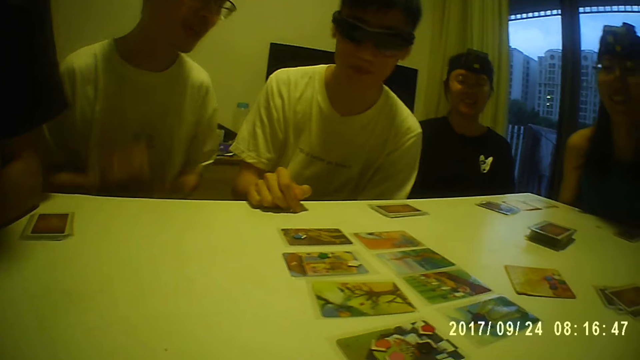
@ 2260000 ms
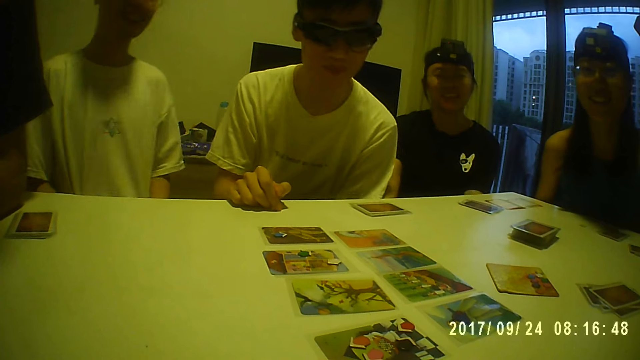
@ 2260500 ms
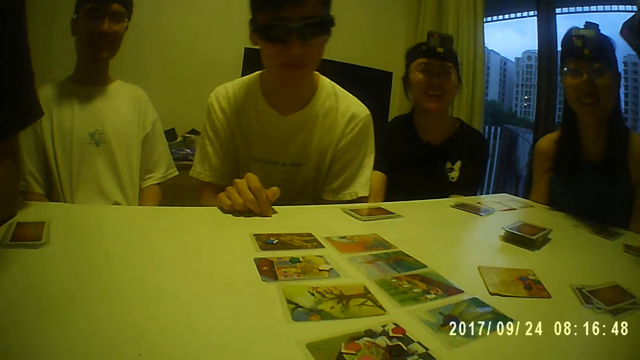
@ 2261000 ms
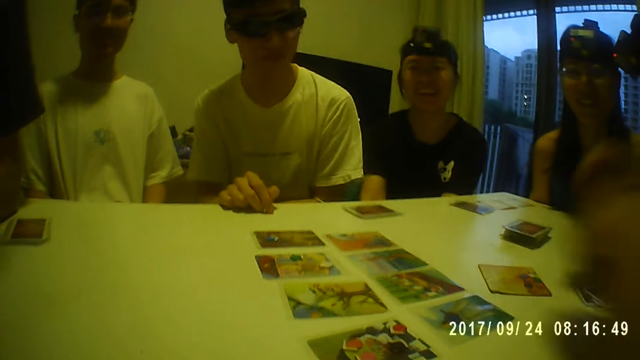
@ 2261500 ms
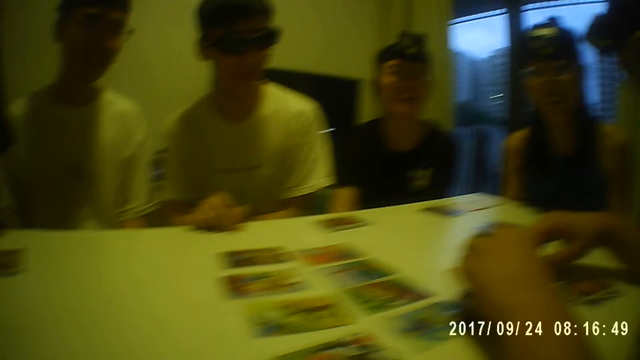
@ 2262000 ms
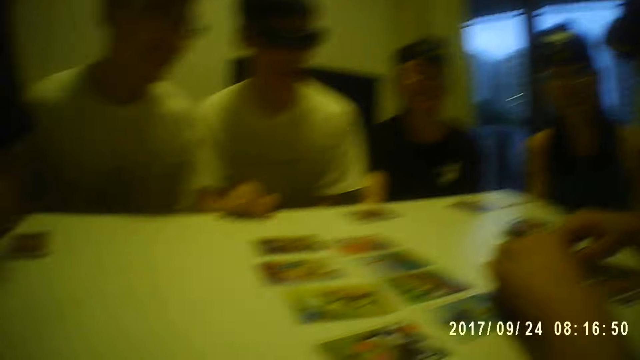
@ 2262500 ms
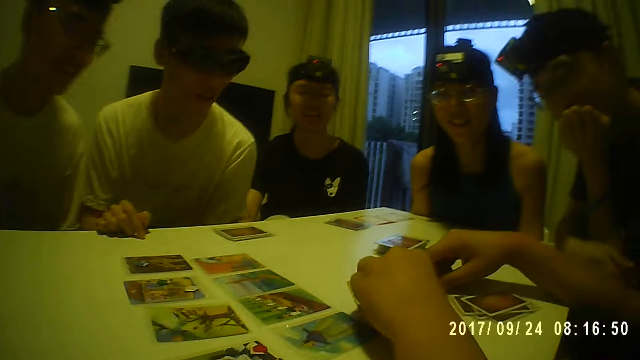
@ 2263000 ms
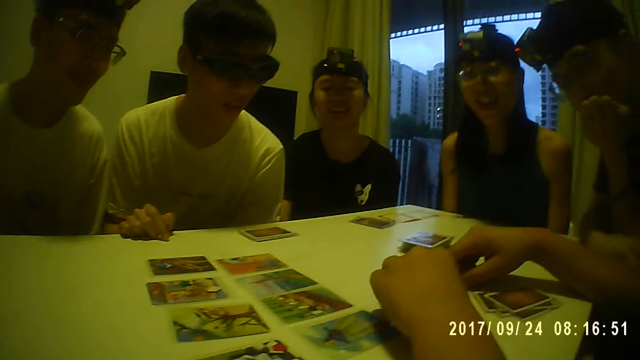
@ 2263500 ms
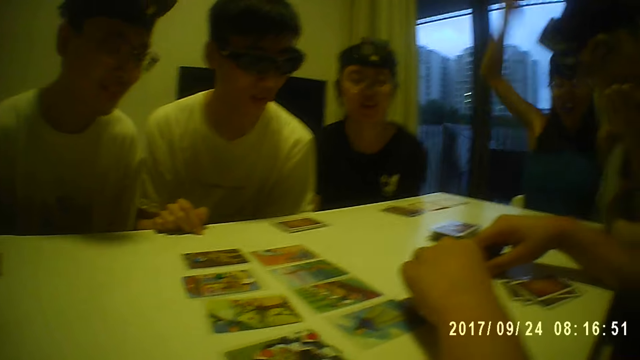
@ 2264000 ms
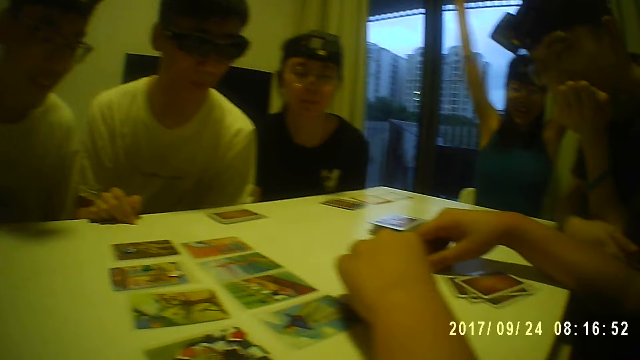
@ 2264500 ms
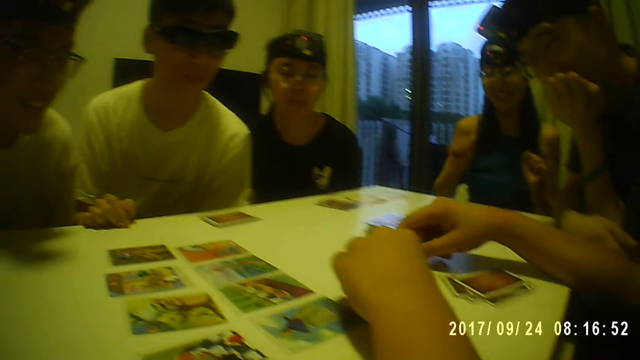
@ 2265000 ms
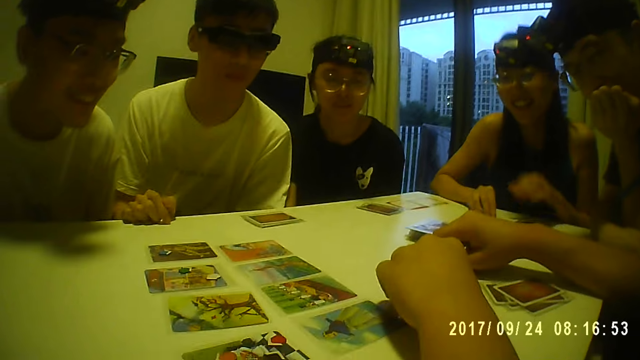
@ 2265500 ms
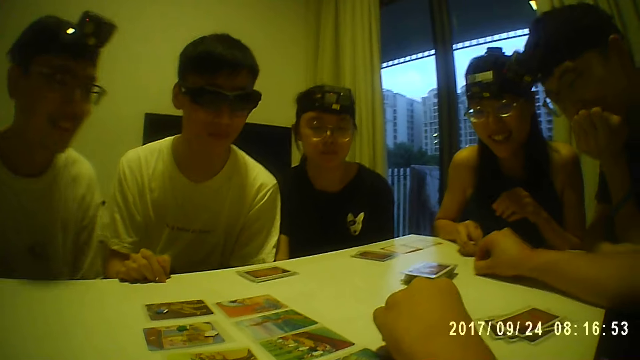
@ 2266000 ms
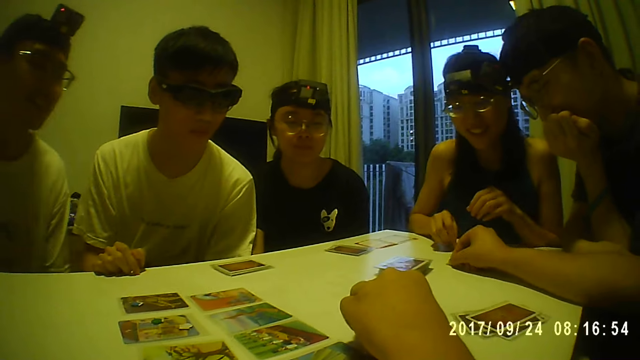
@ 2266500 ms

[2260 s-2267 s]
A man places his hands on the table. A woman raises her hands. The woman touches the table with her right hand. The man places a token on the table with his right hand.

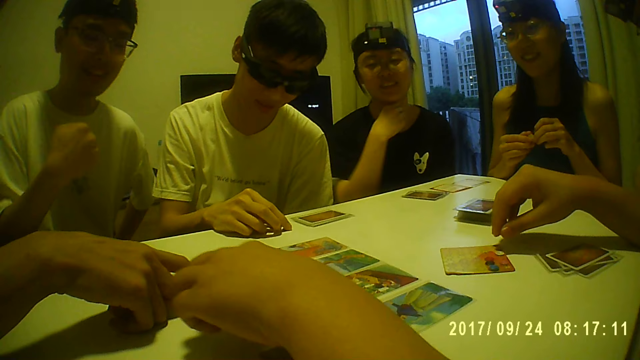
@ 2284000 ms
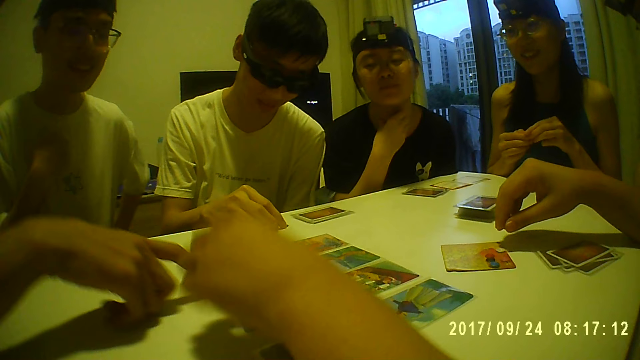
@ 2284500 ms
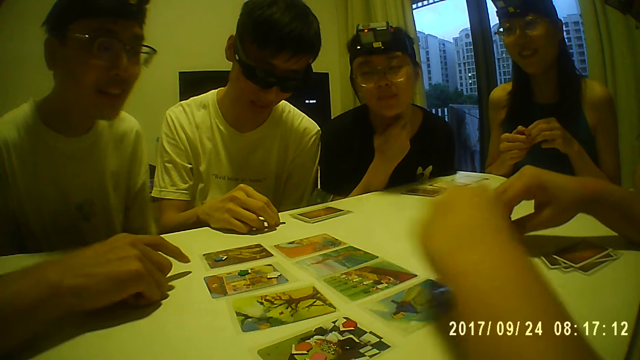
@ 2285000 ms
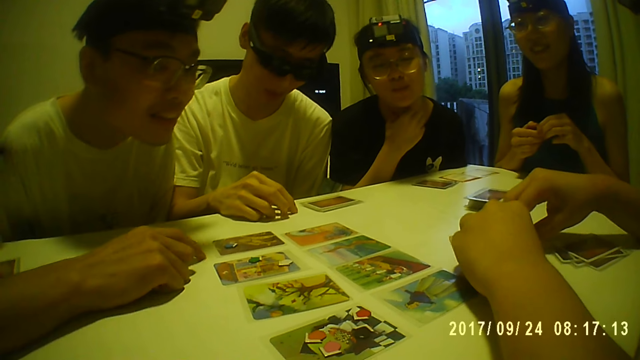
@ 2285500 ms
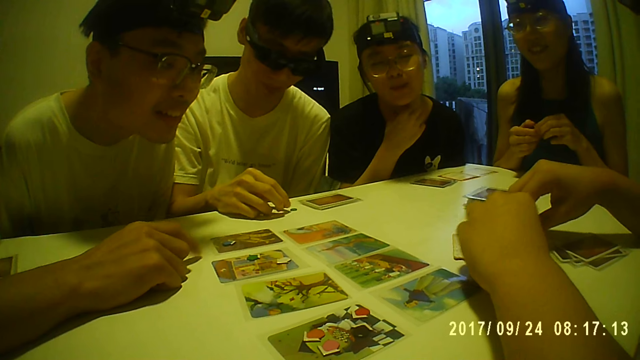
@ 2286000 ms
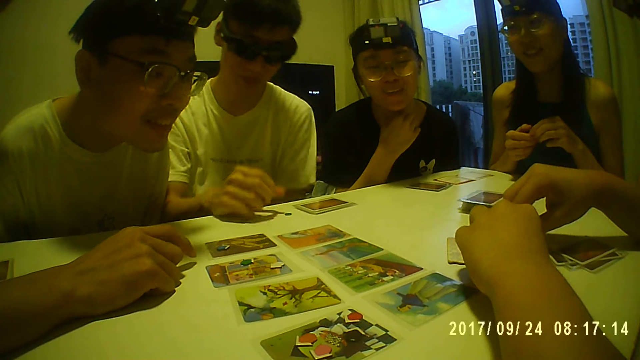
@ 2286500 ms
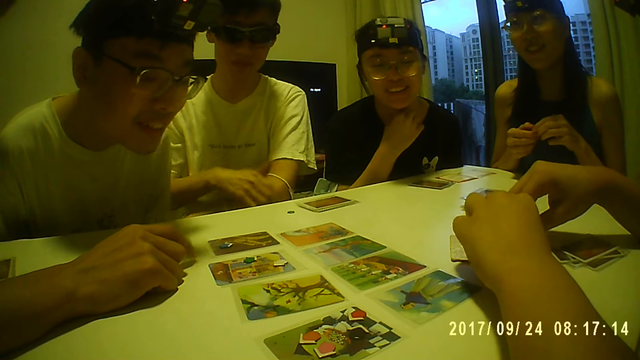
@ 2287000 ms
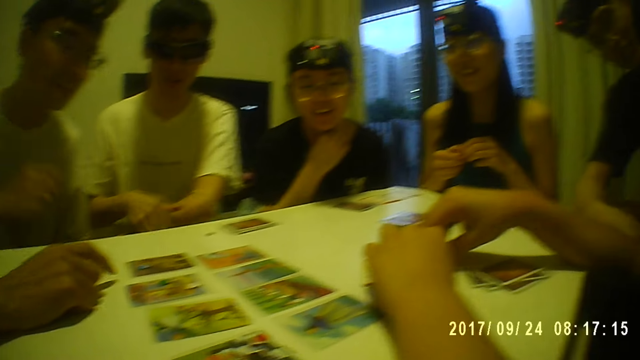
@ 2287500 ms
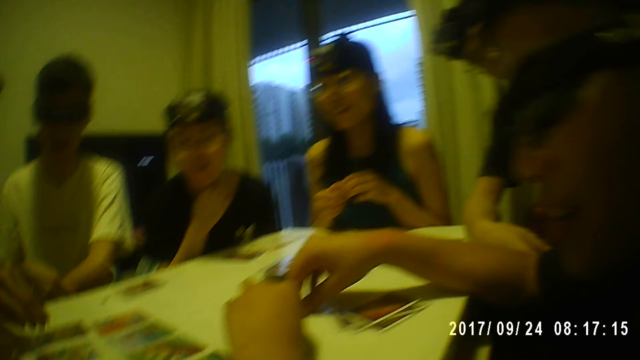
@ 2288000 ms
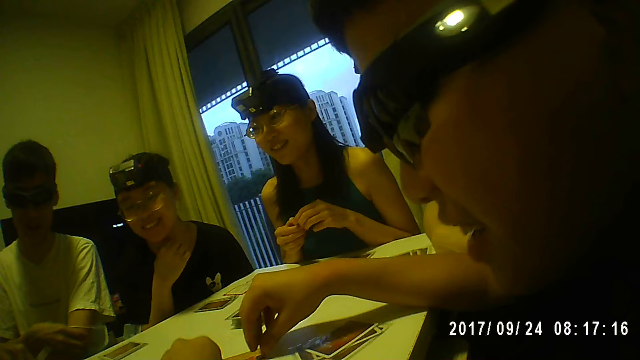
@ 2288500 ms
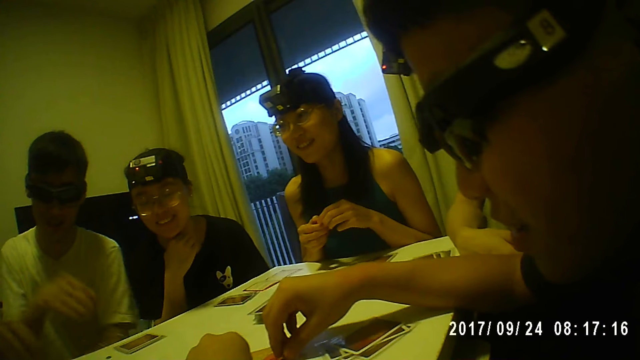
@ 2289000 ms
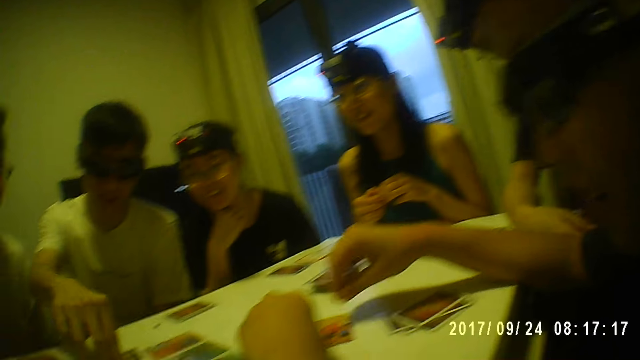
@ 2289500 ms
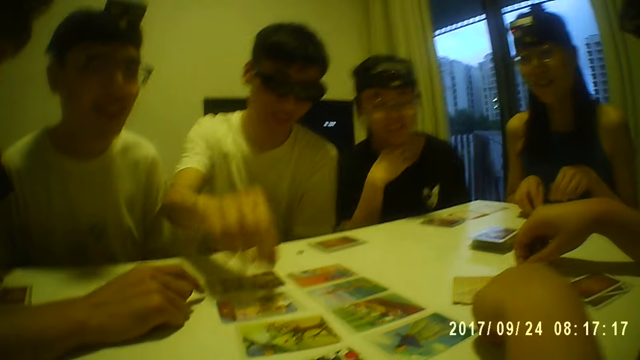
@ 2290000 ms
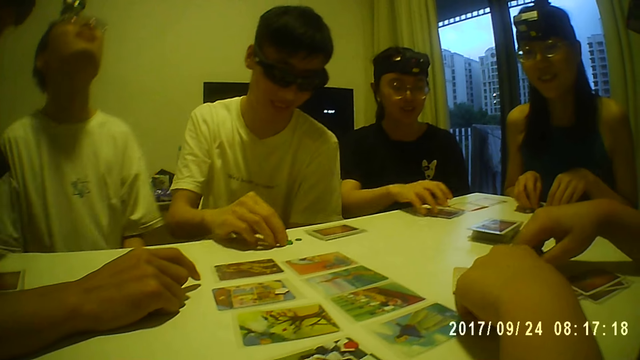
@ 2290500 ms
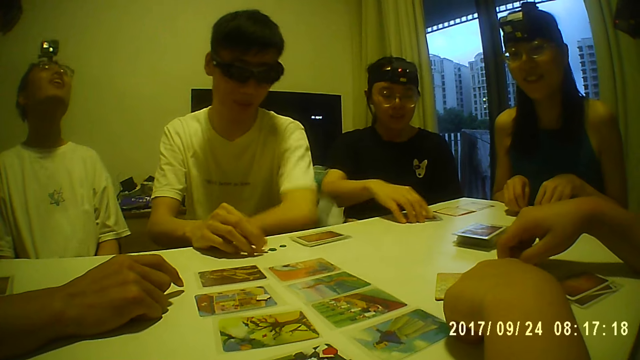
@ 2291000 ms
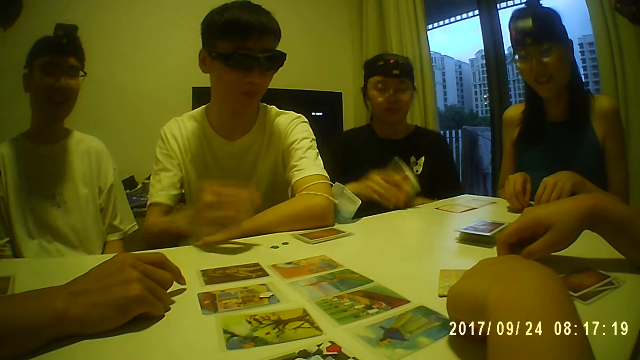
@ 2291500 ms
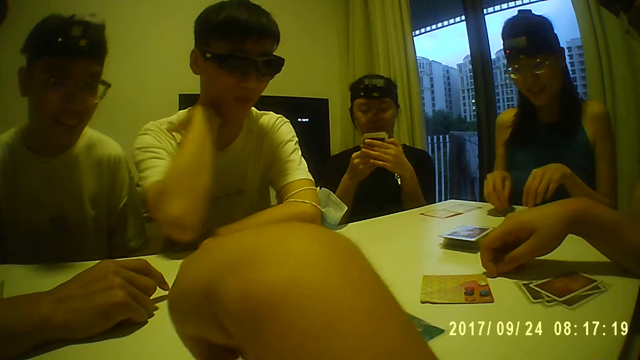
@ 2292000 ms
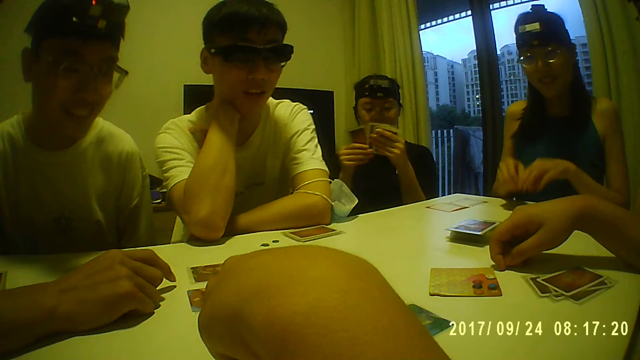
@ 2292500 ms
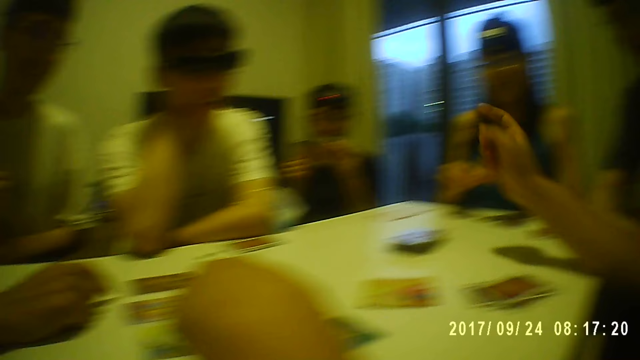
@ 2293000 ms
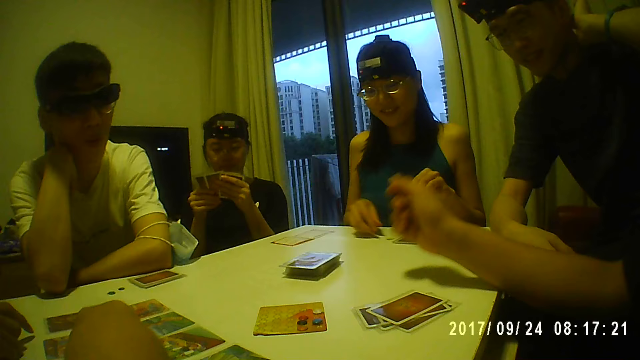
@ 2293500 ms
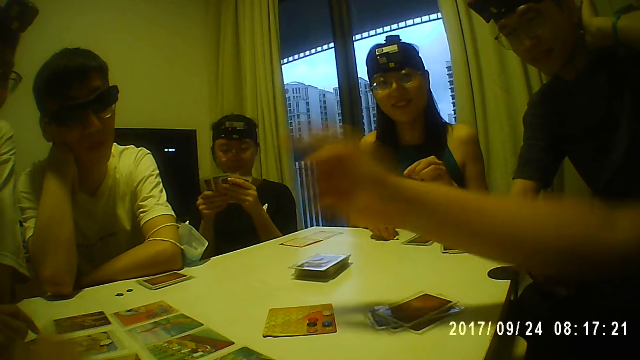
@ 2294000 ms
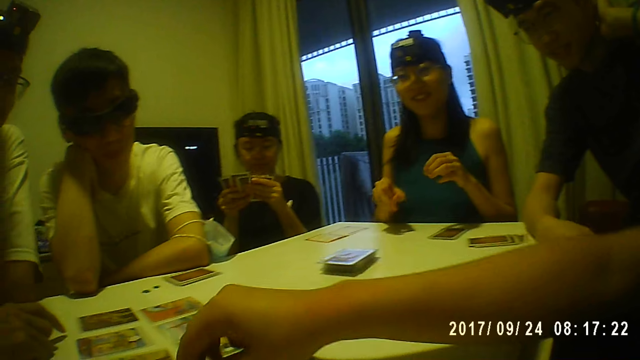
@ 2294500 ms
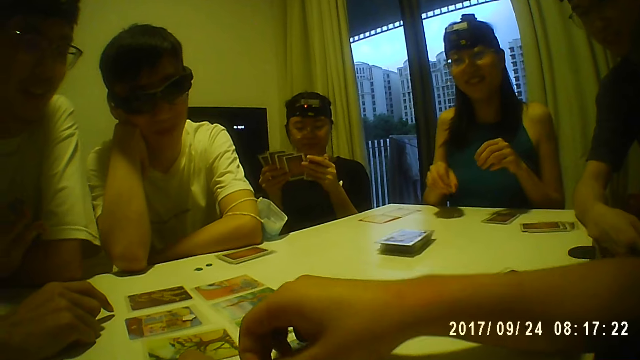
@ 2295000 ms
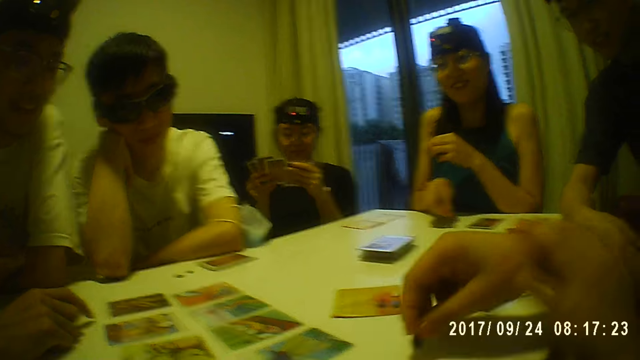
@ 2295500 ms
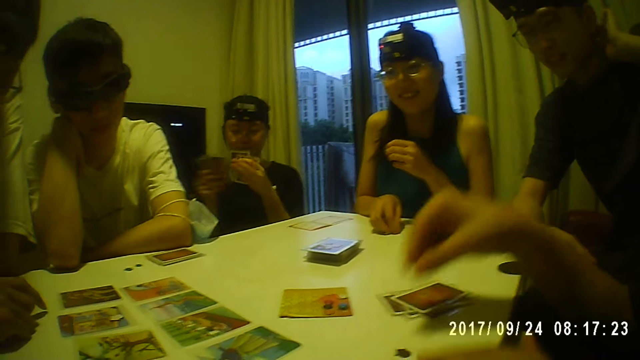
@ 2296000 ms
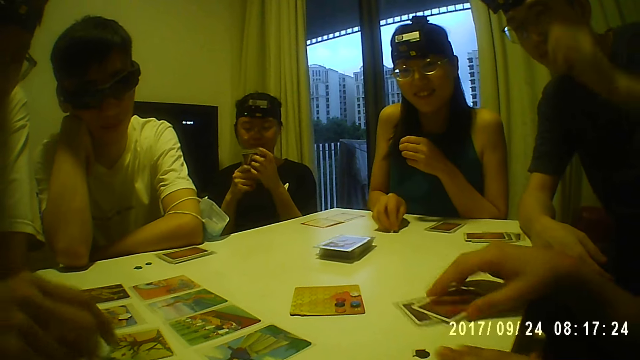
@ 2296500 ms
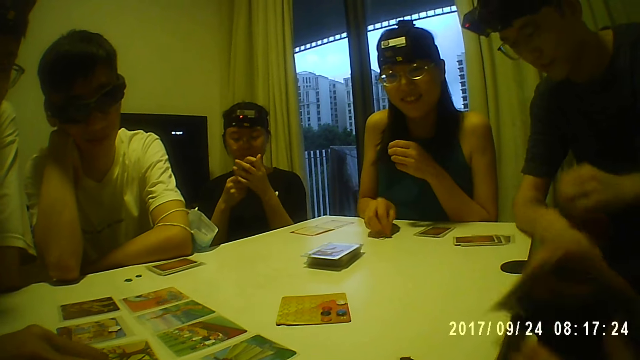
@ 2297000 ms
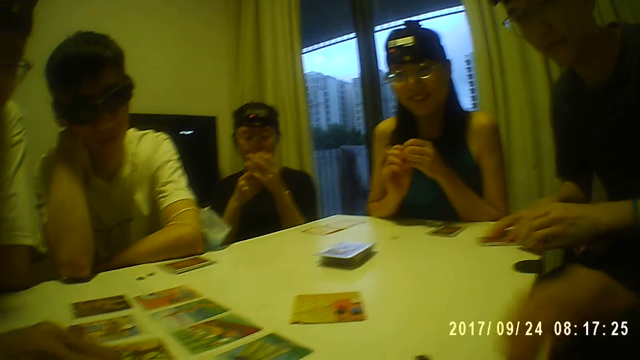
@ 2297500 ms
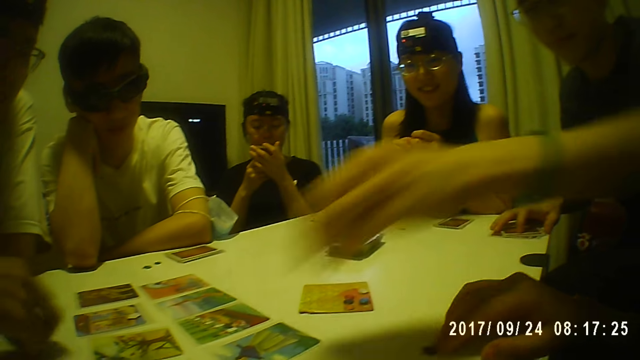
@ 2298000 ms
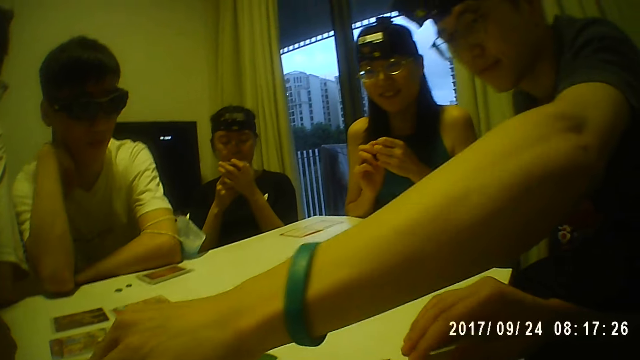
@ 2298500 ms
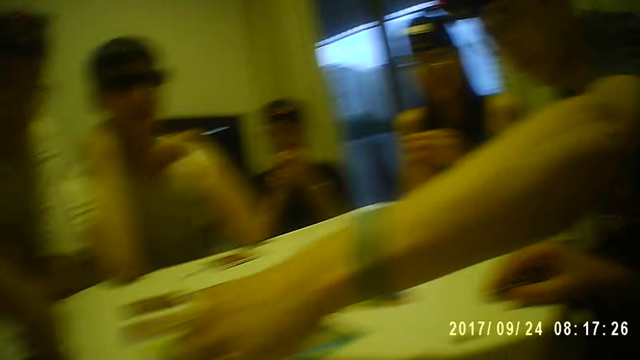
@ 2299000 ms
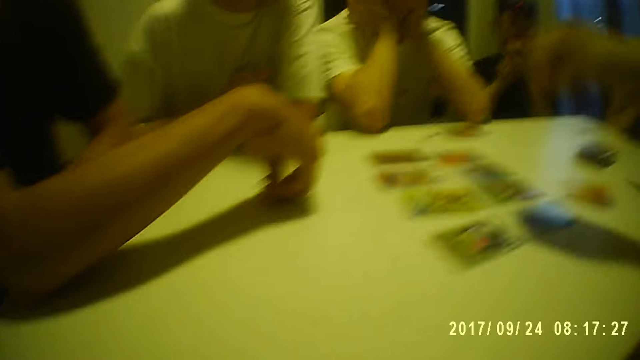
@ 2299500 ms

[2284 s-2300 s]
A woman touches her neck with her right hand. A man picks a token from the table with his left hand. Another man touches the table with his right hand. The first man arranges tokens on the table with his hands. A third man adjusts a facemask on his left arm with his right hand. A fourth man picks a token from the table with his right hand. The third man picks a token from the table with his right hand. Another woman places her hands on the table. The third man places the token on the table with his right hand. The first woman picks the cards from the table with her right hand. The third man places his left hand on the table and places his right hand on the table. The first woman shuffles the cards with her hands. The second woman picks the token from the table with her hands. The first man picks a token from the table with his right hand. The second woman picks the token from the table with her right hand. The first man picks a token from the table with his right hand. The second woman places the token on the table with her right hand. The first man places the token on the table with his right hand and picks the cards from the table with his right hand. The second man touches a card on the table with his right hand. A fifth man moves the cards on the table with his hands. The first man picks a token from the table with his right hand. The second woman holds a token in her hands. The fifth man picks a token from the table with his left hand. The third man places his hands on his neck.
